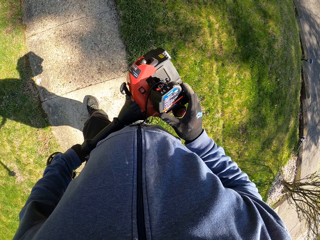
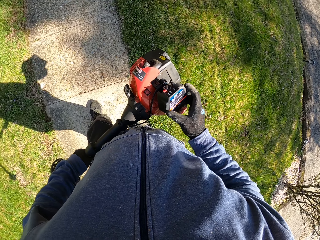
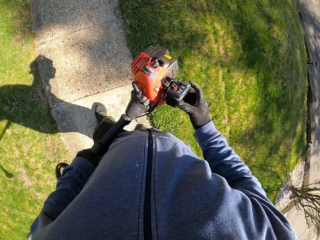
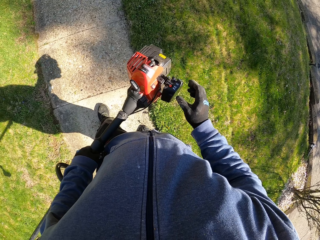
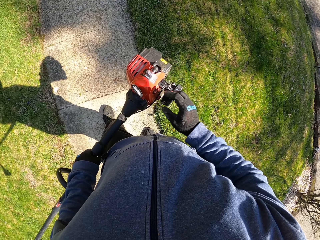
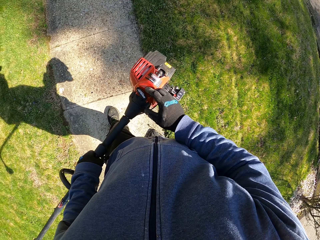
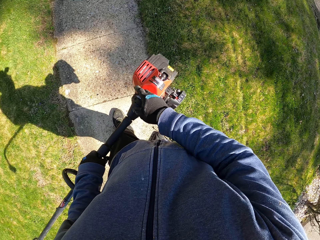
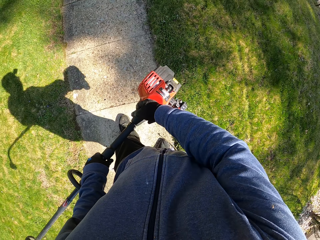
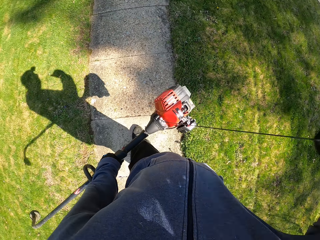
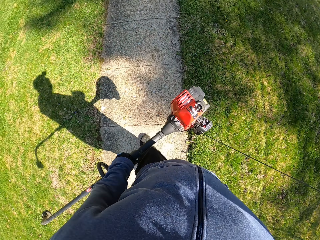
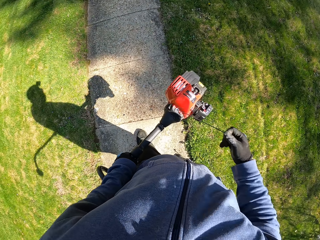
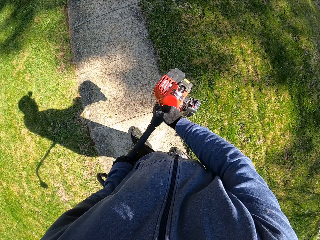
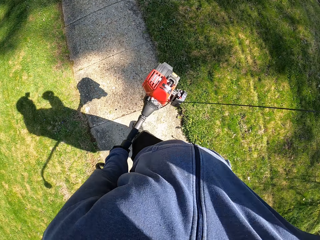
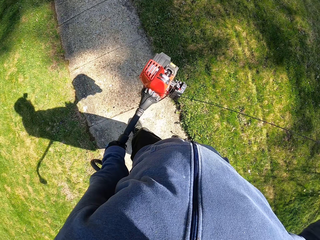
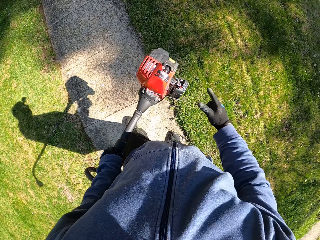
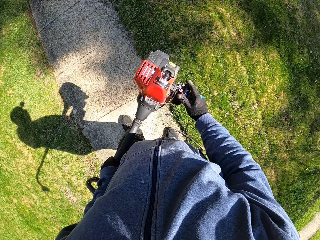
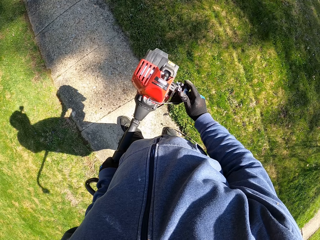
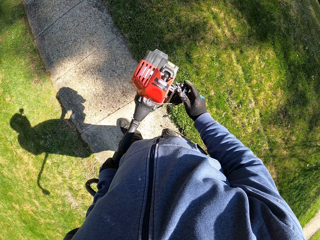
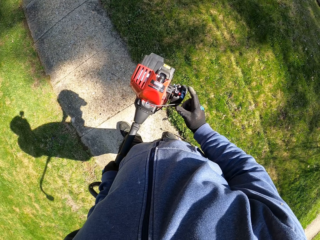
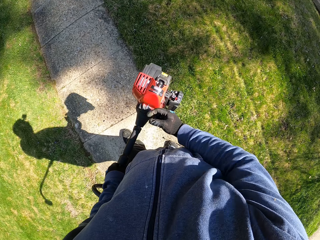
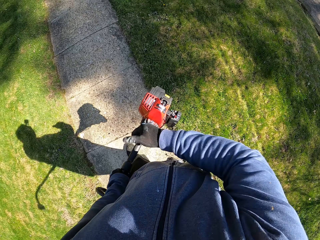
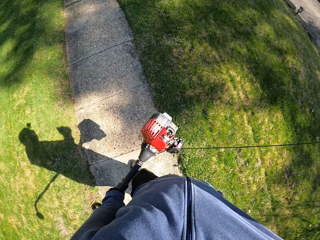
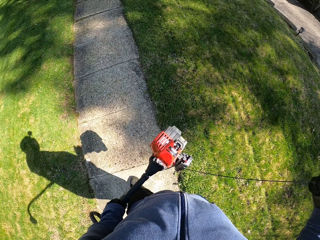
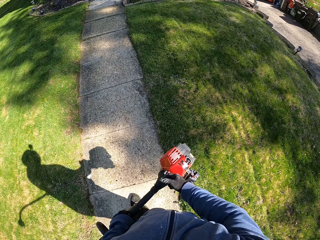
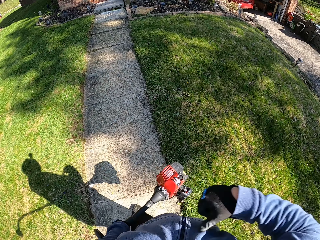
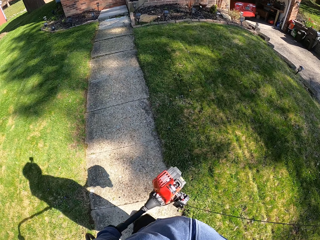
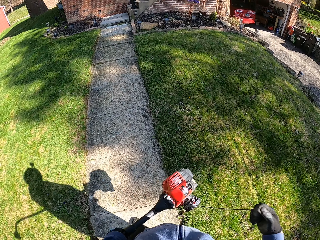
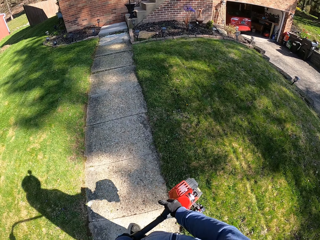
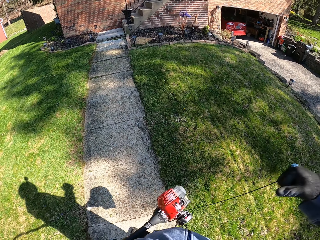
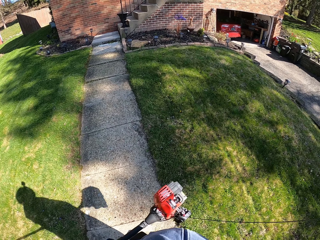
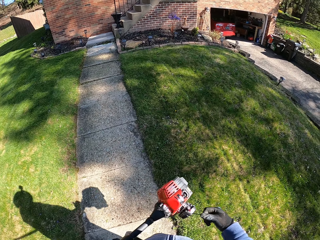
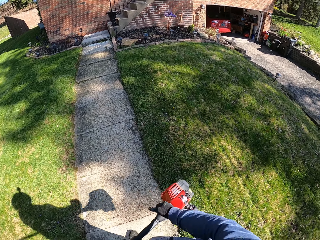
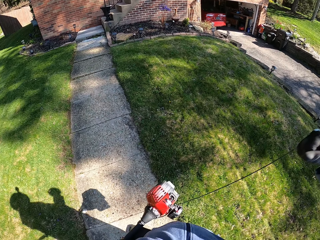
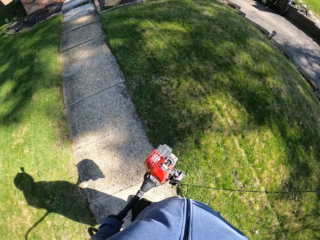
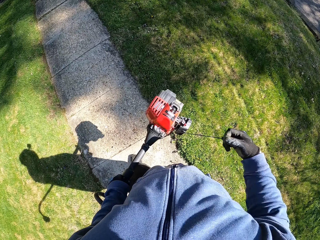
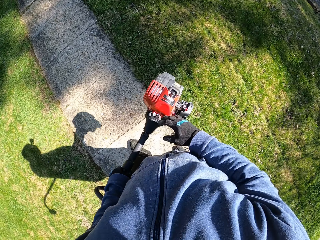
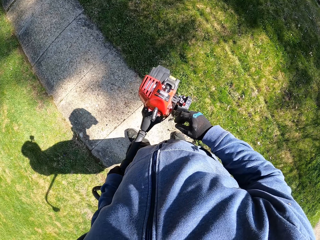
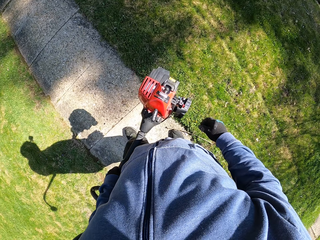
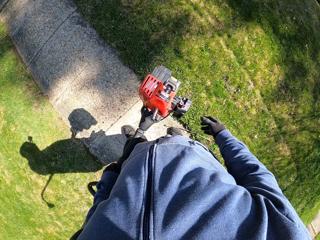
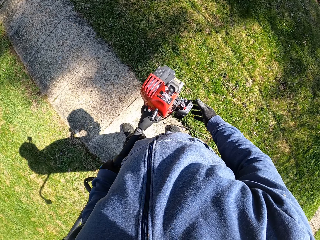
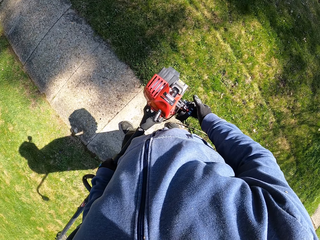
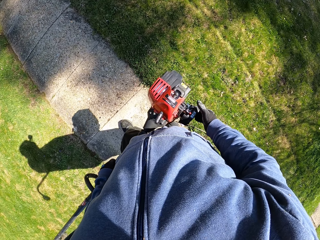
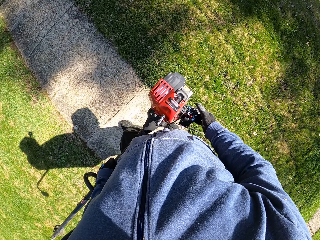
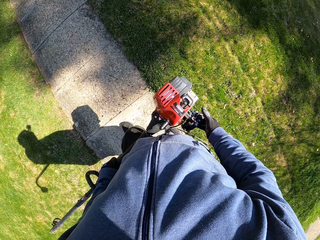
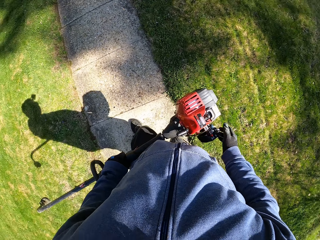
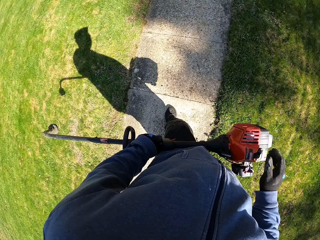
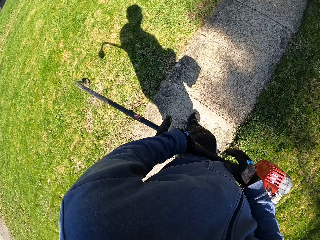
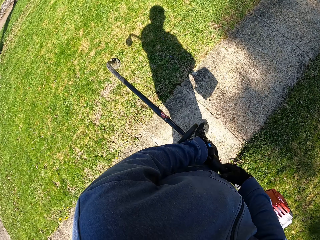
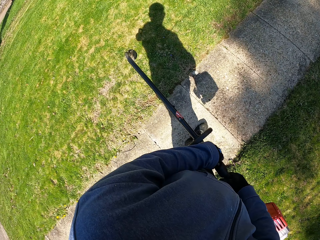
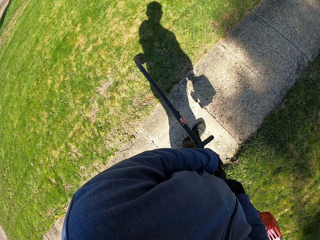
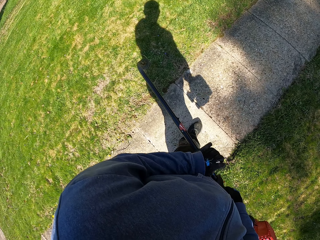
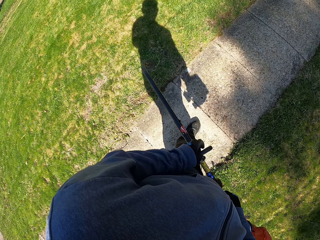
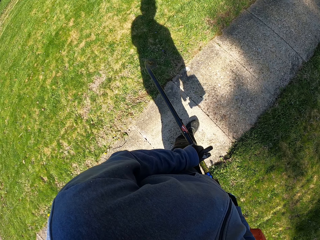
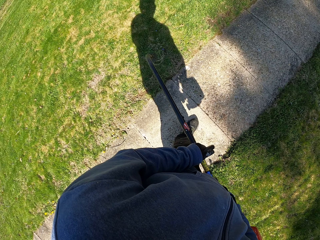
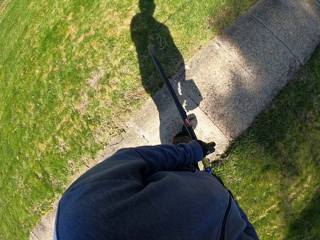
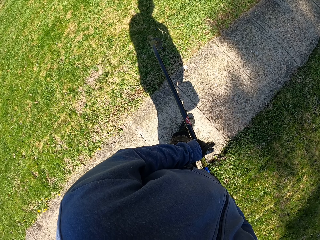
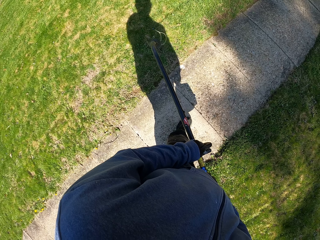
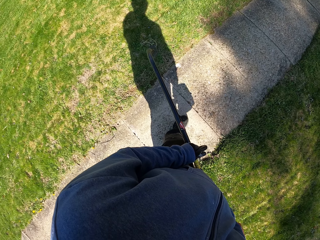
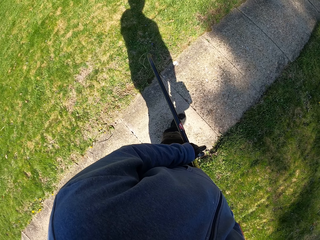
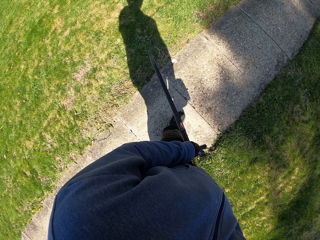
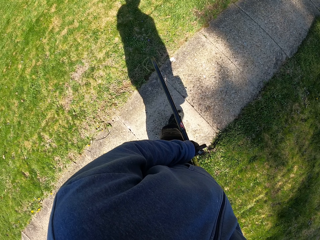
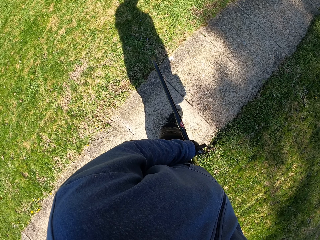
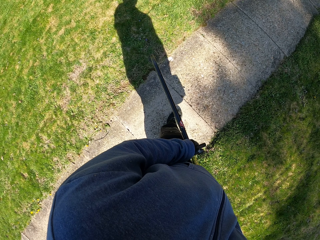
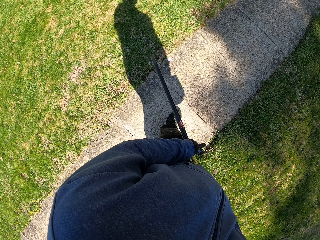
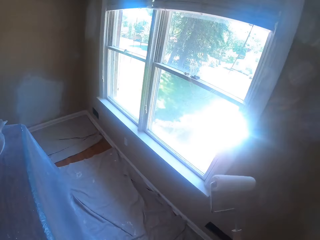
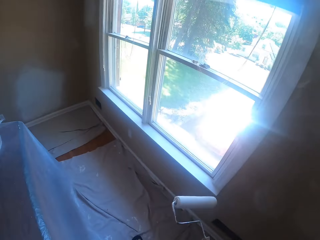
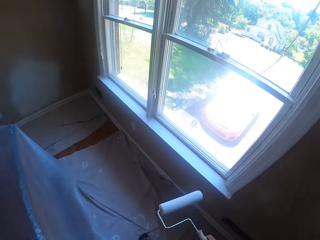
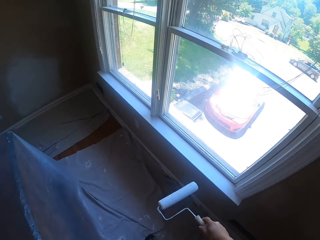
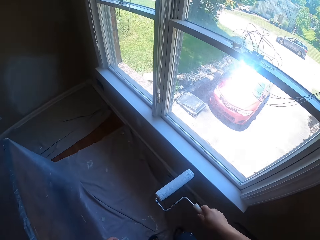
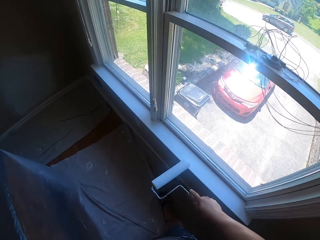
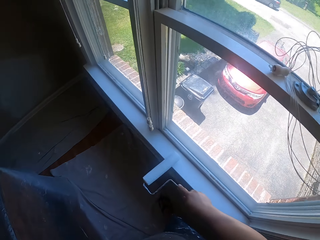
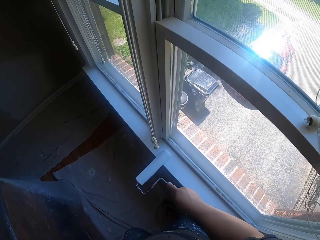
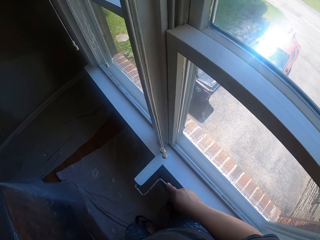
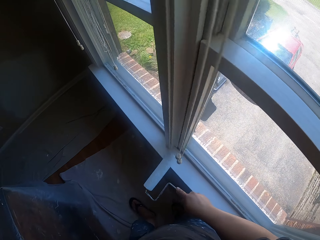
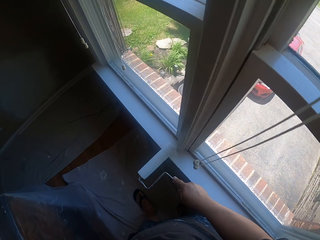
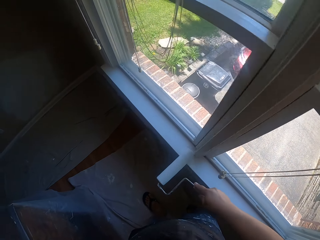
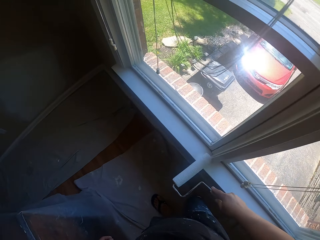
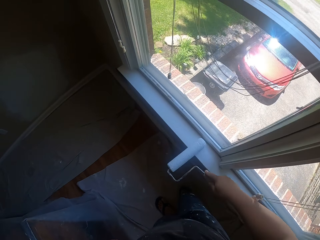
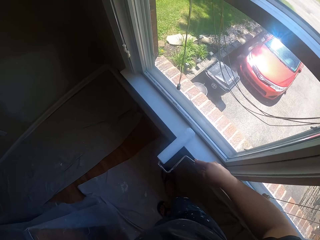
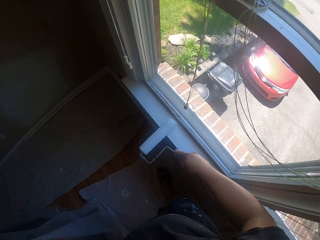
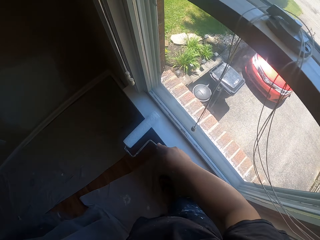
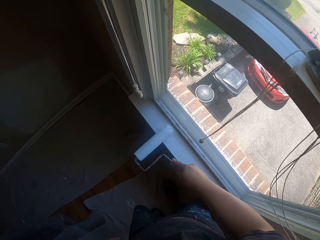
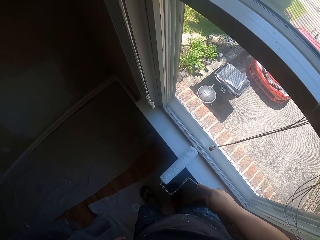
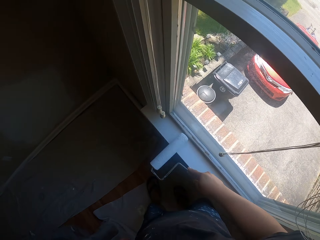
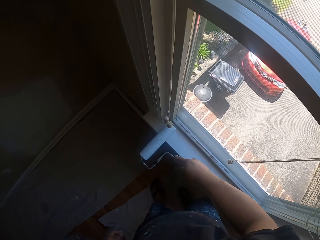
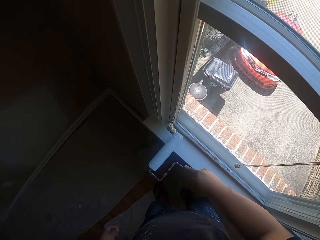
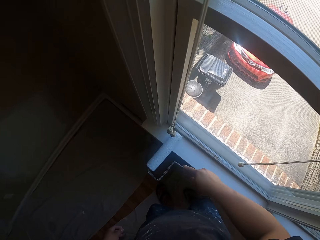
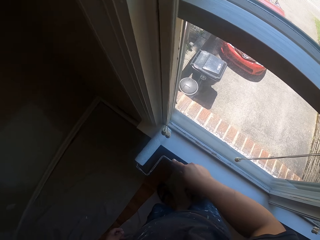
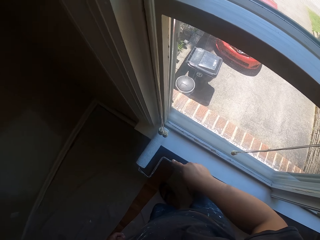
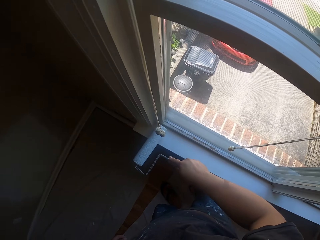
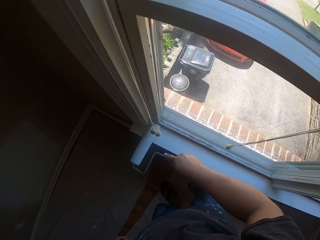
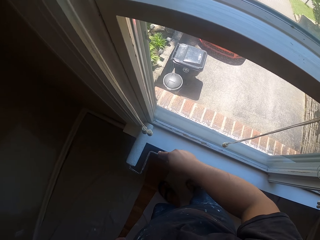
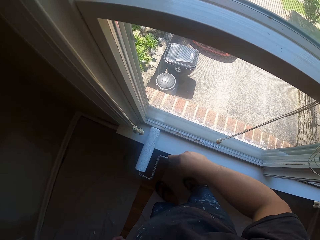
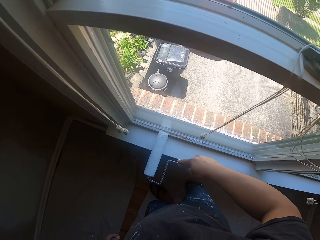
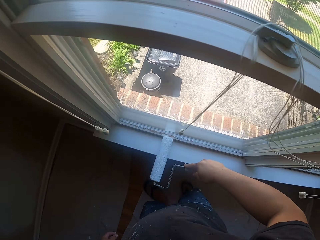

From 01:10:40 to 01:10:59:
The camera wearer pulls the starter rope of the grass trimmer with his right hand. He turns on the grass trimmer. He operates the starting system of the grass trimmer with his right hand. He pulls the starter rope of the grass trimmer with his right hand. He touches the starting system of the grass trimmer with his right hand. He holds the hand grip of the grass trimmer with his left hand. He cuts the grasses with the grass trimmer. He paints the wall. He moves towards a window with a paint roller. He paints the window white with the paint roller.
